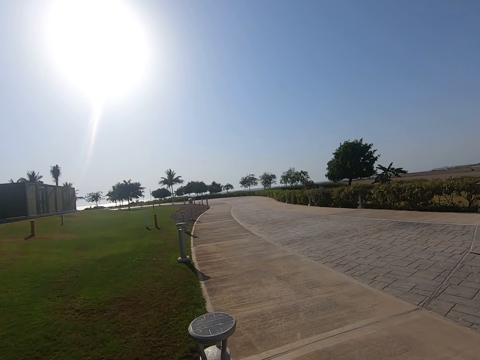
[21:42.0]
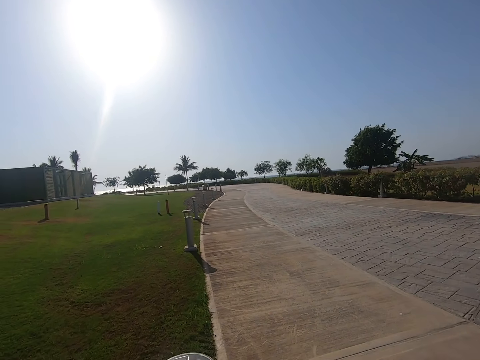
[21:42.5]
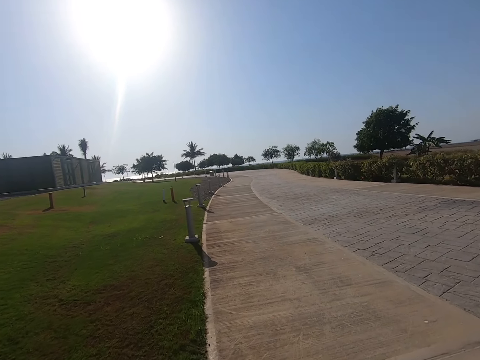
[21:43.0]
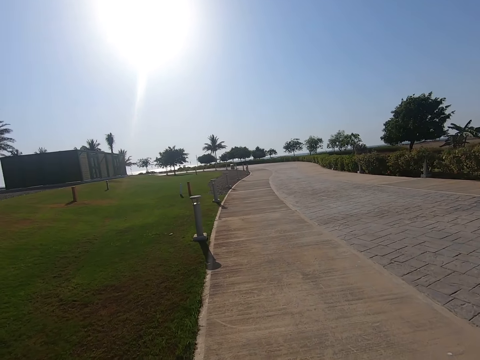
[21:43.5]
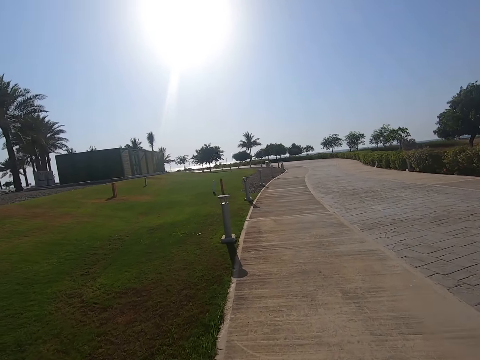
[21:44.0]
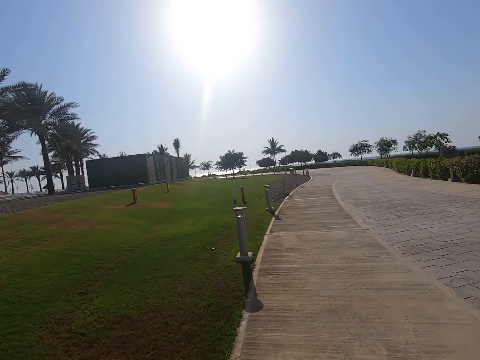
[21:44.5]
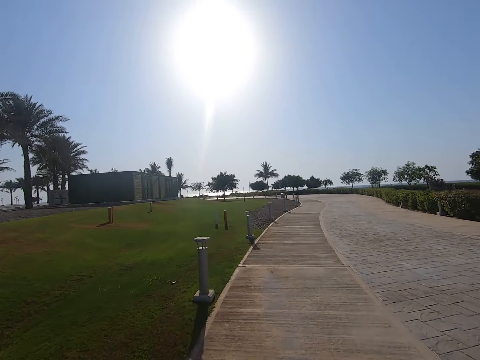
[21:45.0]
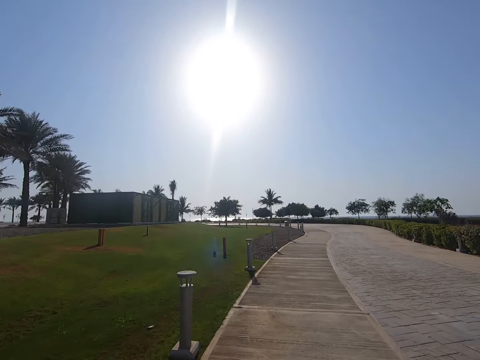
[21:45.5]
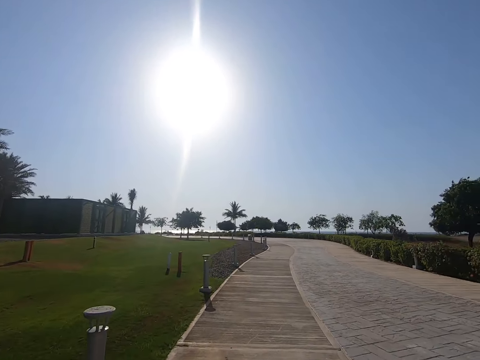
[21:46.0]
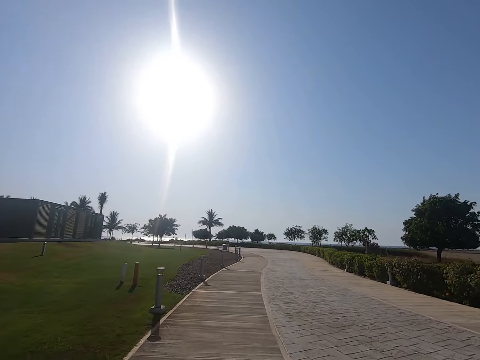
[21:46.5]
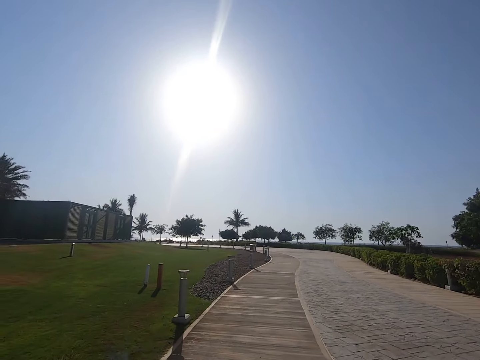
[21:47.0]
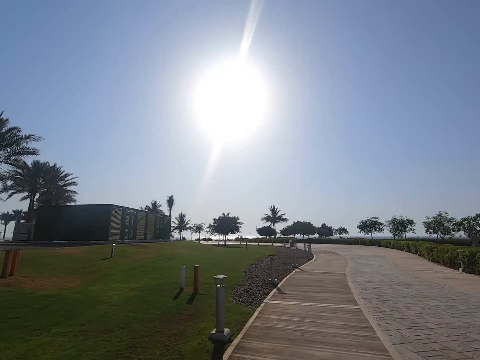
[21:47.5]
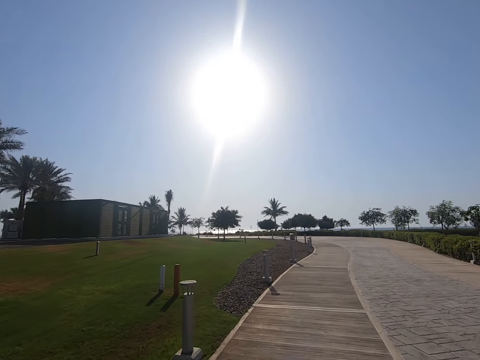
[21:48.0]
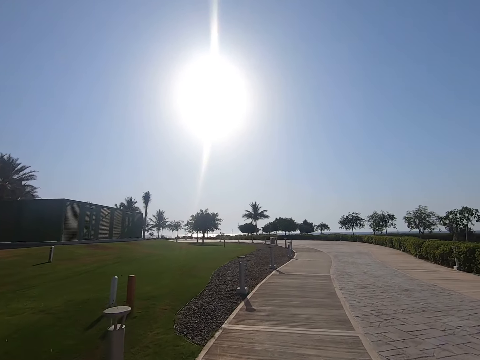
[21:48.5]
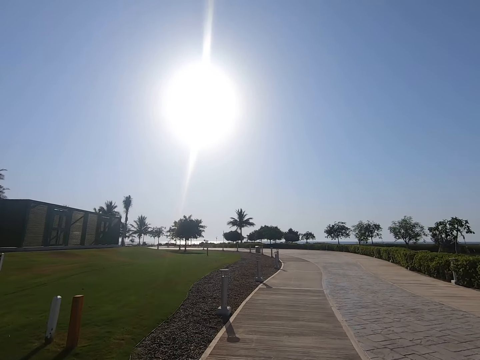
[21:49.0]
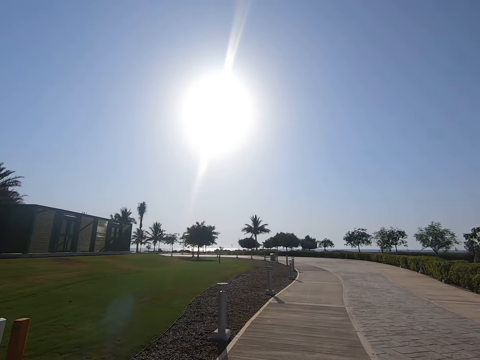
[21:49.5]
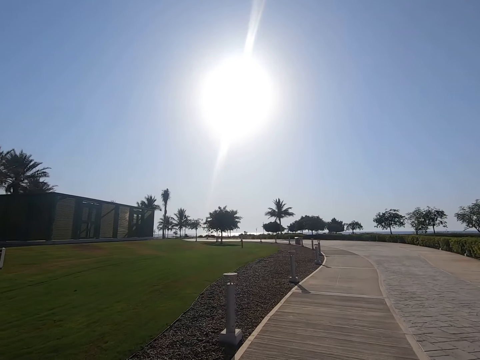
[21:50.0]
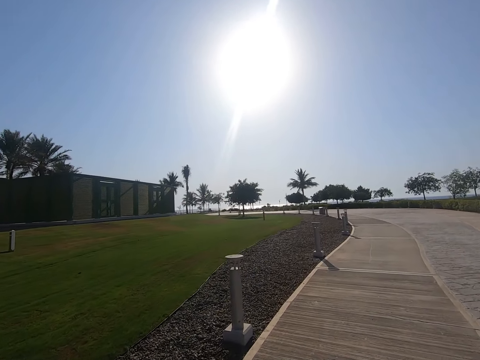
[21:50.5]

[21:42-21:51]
The camera wearer walks along the road. They ride on the road.

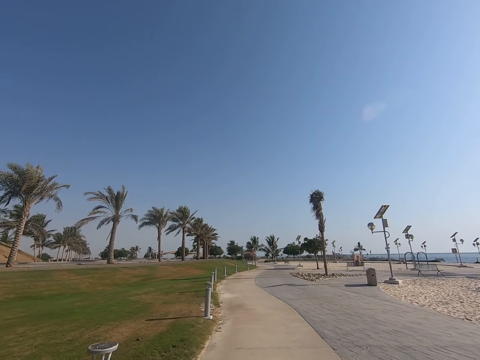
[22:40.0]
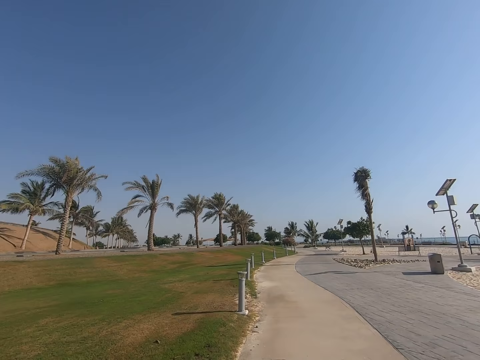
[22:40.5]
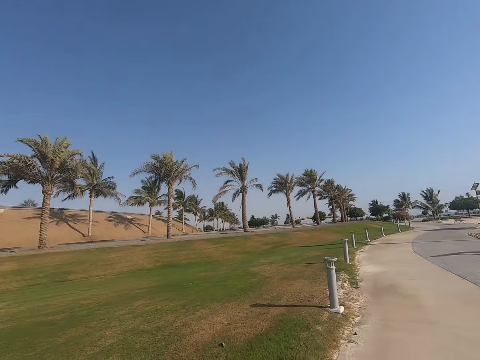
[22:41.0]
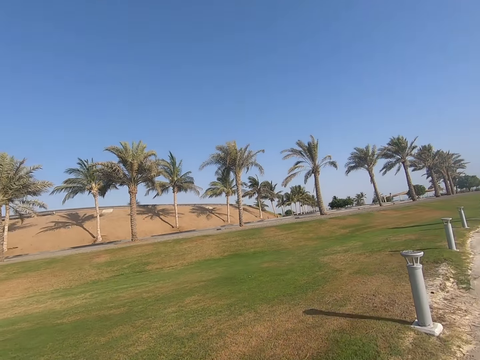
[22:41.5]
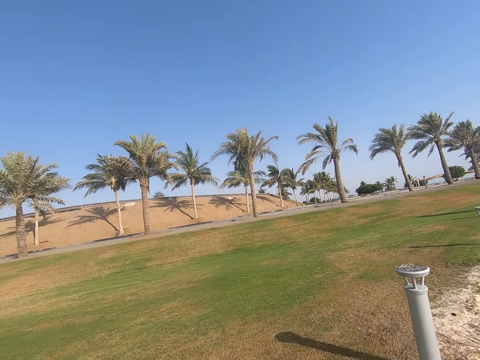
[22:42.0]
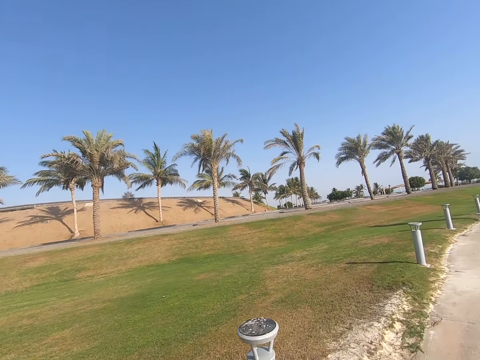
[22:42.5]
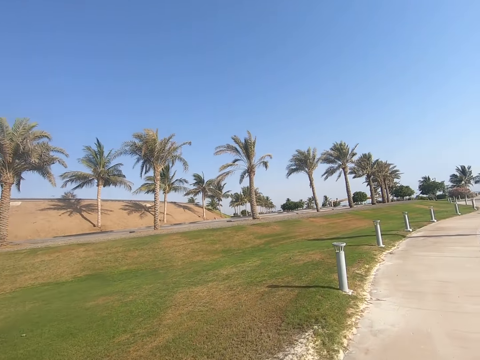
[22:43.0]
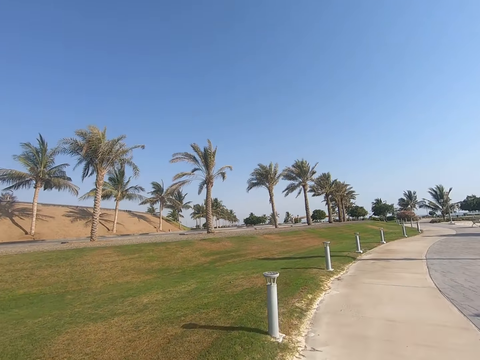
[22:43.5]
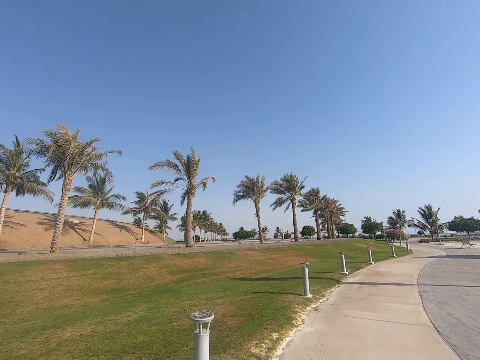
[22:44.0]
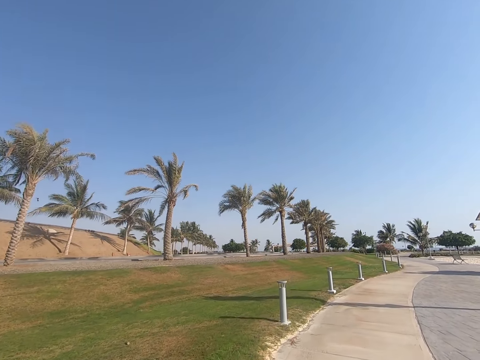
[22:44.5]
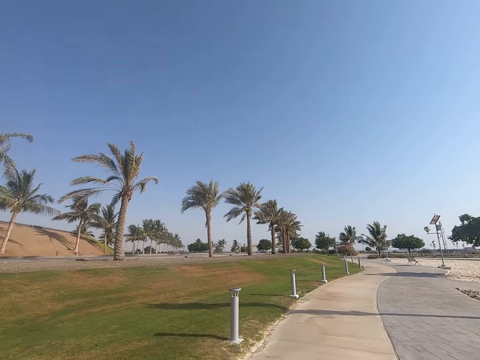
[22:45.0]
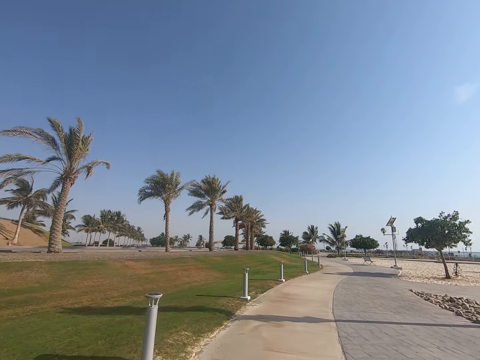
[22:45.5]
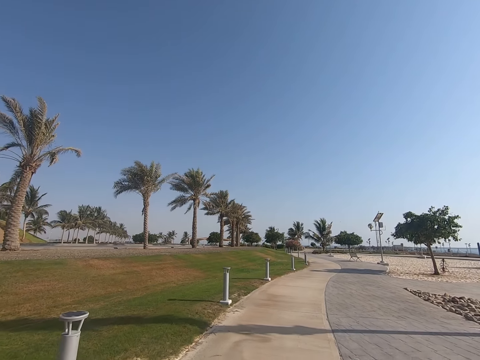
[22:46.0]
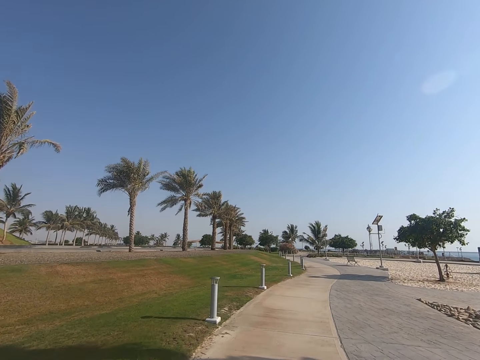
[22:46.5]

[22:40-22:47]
The camera wearer looks around.

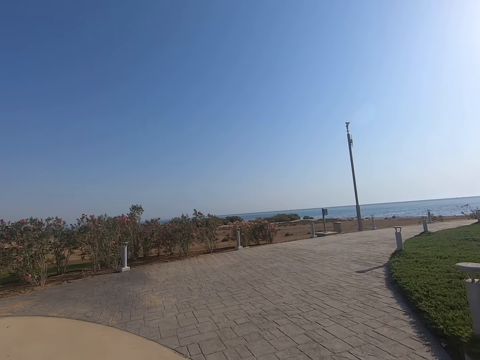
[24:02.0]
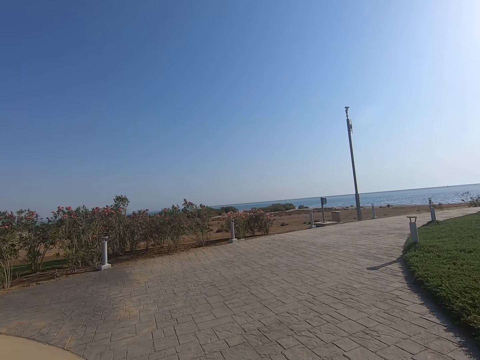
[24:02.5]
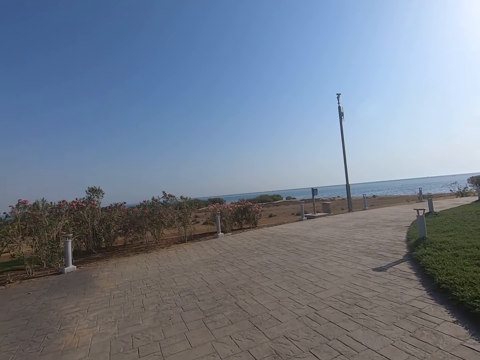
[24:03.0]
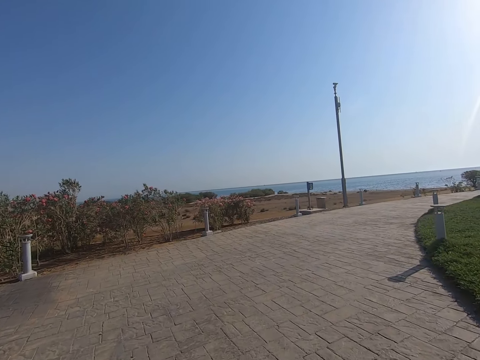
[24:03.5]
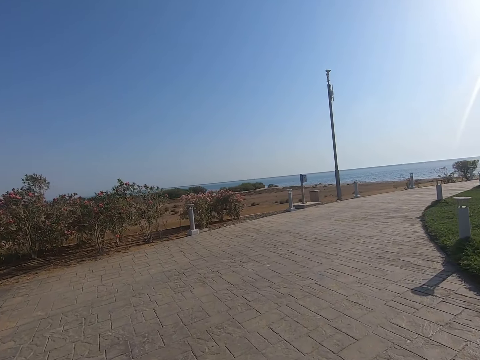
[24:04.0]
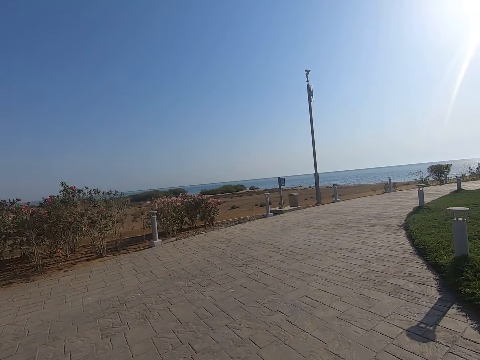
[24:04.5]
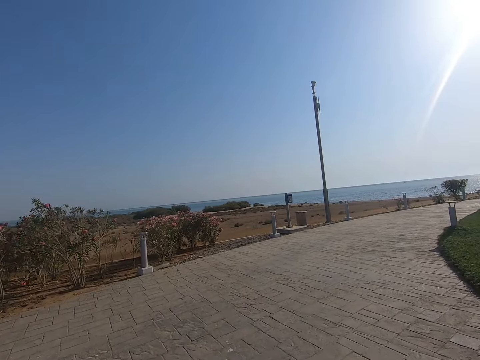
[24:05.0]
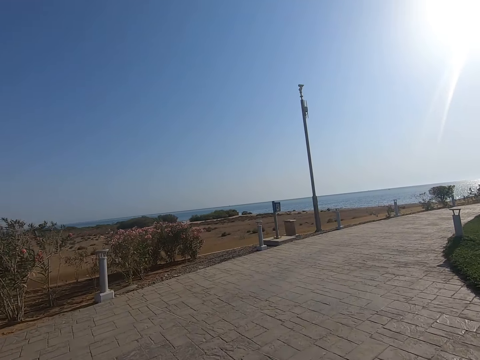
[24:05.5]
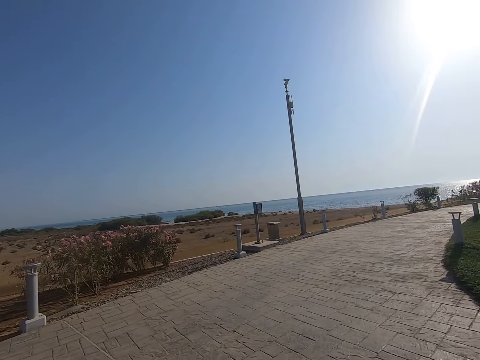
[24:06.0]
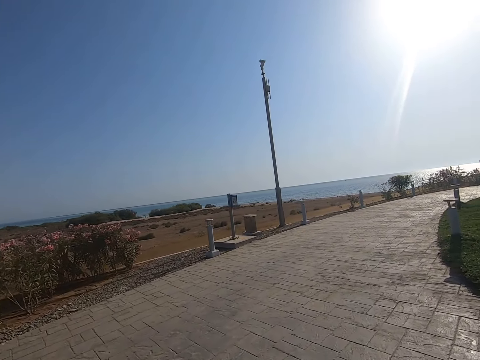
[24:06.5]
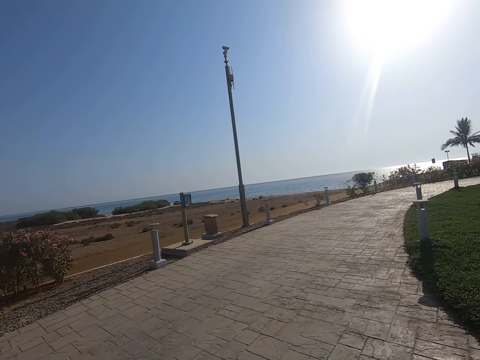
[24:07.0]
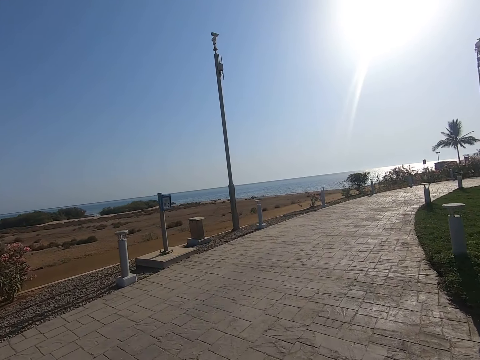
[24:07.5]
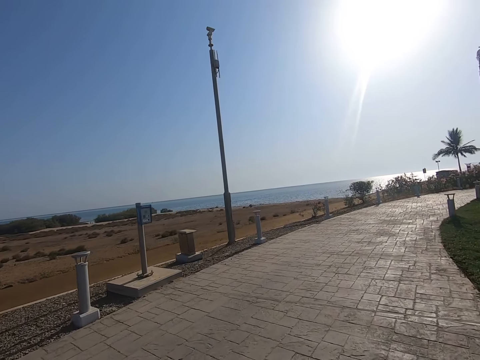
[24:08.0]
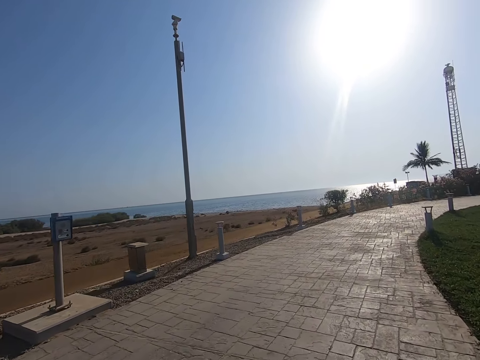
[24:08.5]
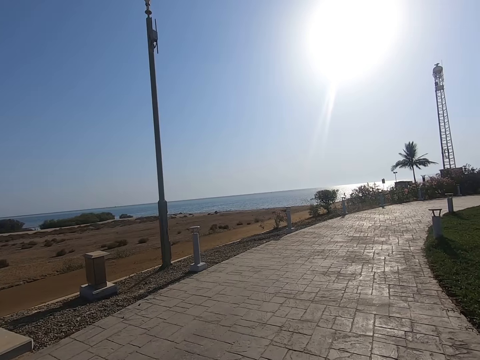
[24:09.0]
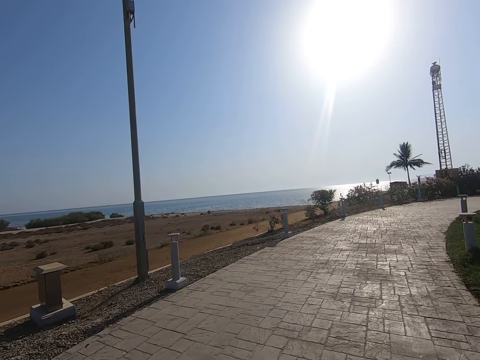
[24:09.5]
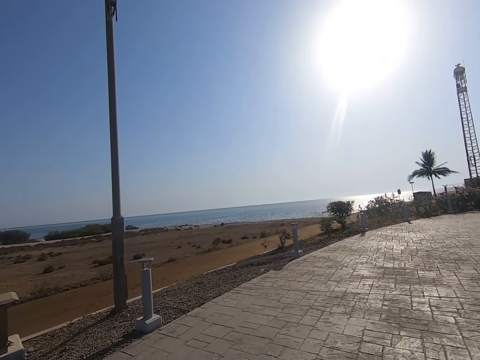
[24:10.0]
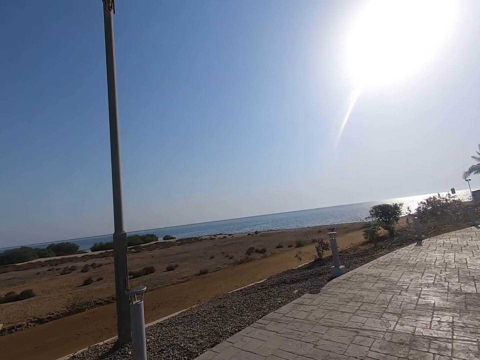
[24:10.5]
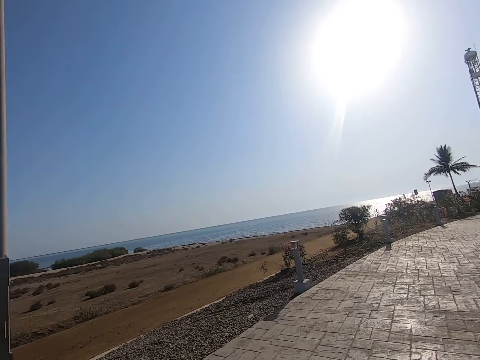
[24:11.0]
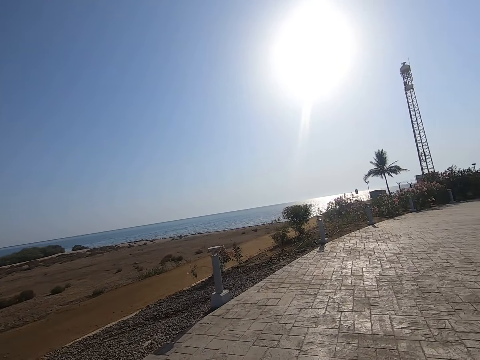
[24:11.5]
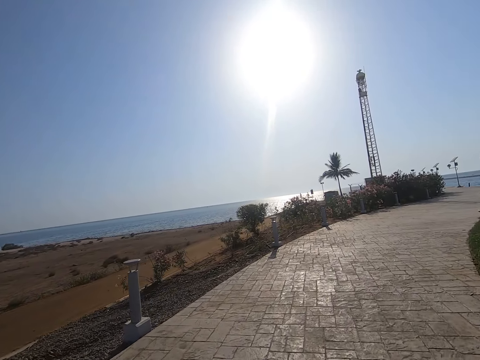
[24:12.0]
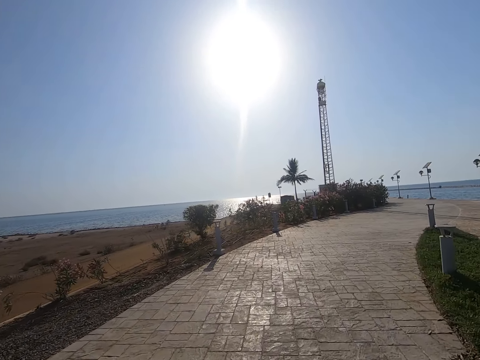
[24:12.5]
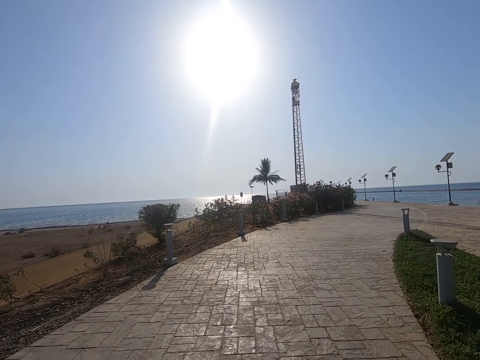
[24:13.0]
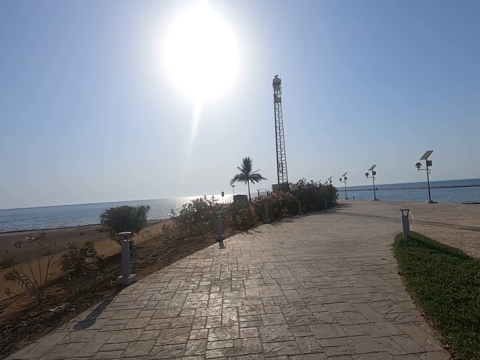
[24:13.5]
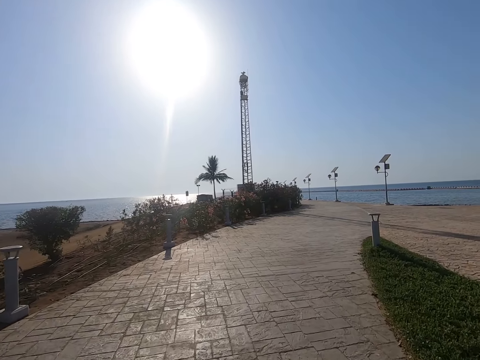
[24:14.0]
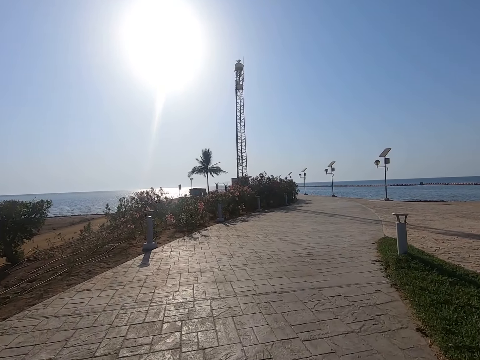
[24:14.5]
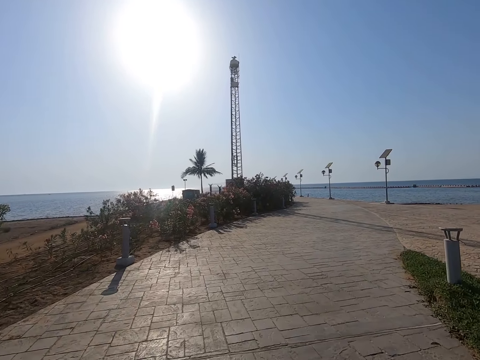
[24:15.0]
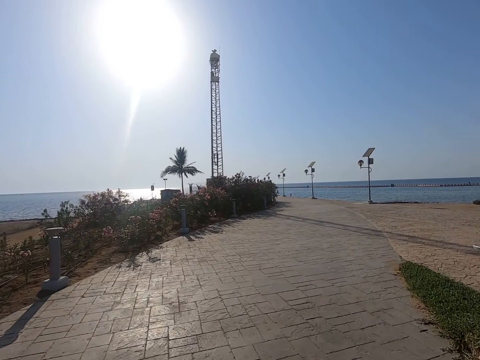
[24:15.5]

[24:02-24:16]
The camera wearer rides on the road.
